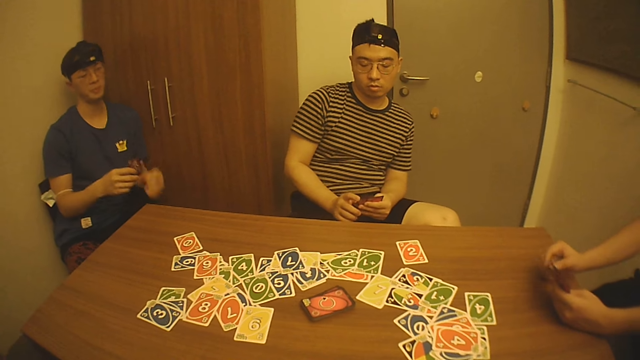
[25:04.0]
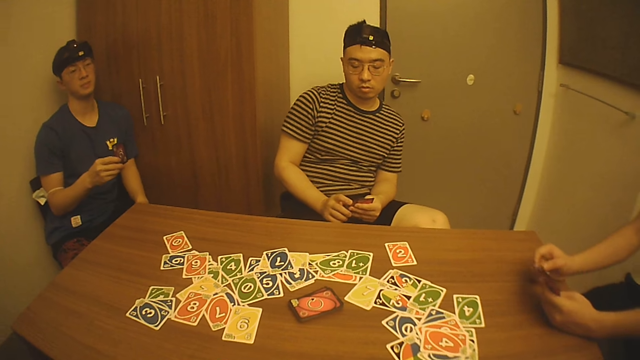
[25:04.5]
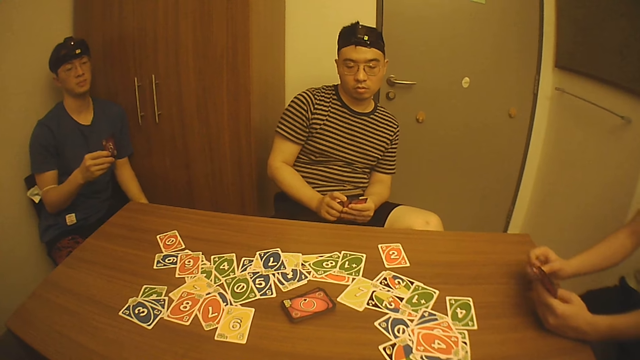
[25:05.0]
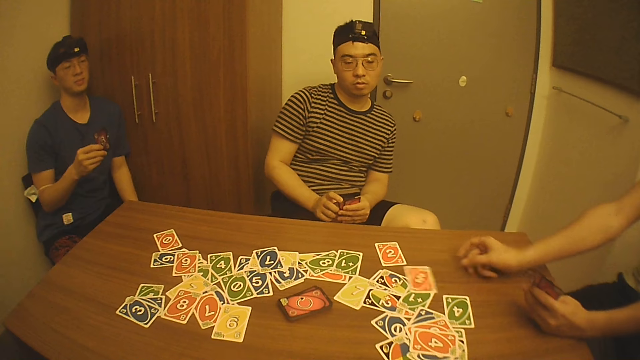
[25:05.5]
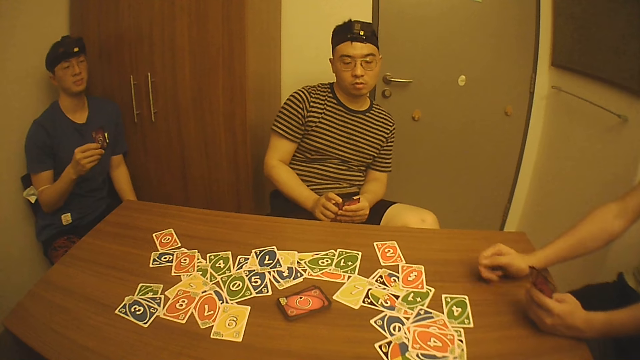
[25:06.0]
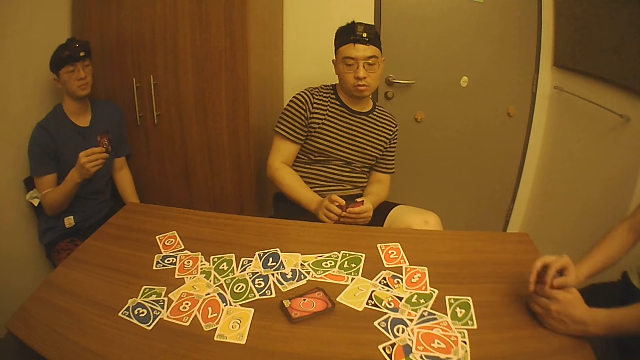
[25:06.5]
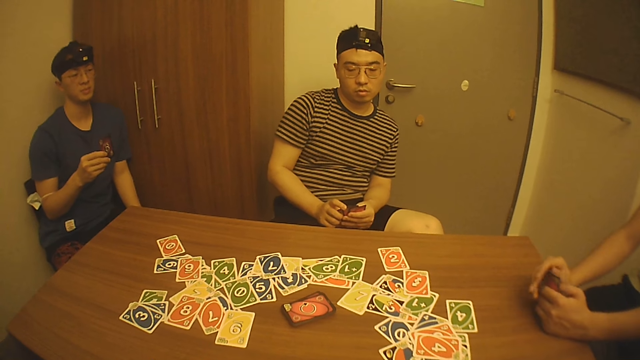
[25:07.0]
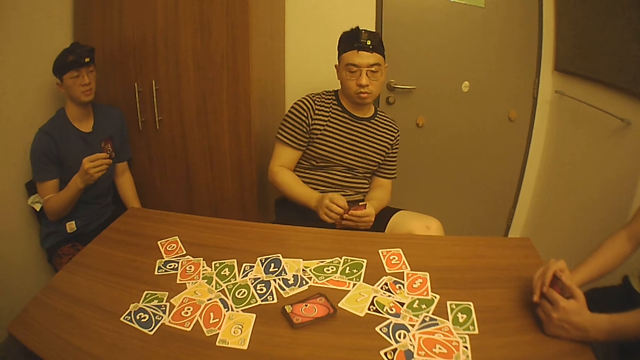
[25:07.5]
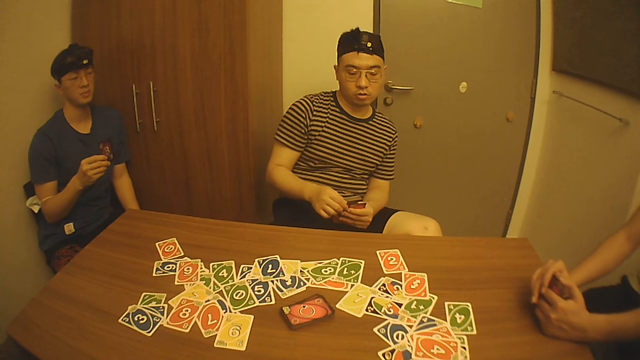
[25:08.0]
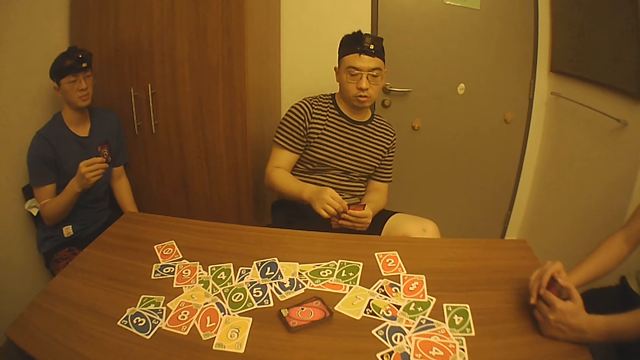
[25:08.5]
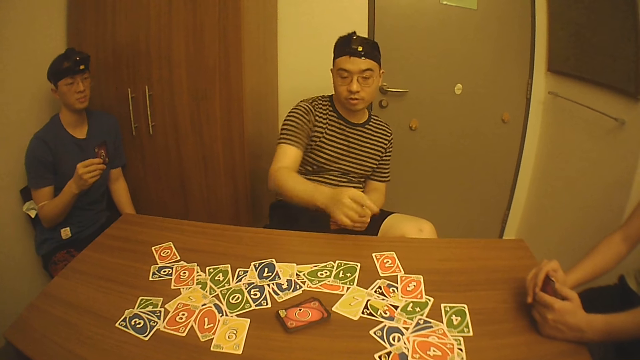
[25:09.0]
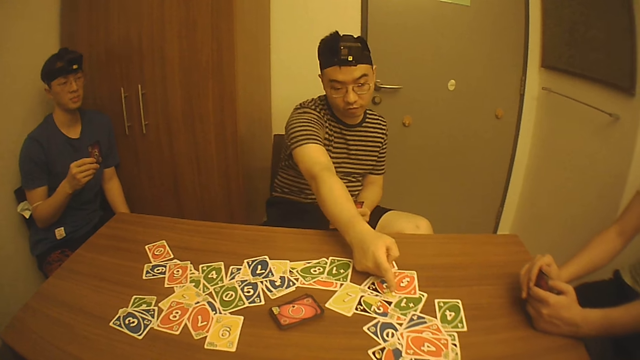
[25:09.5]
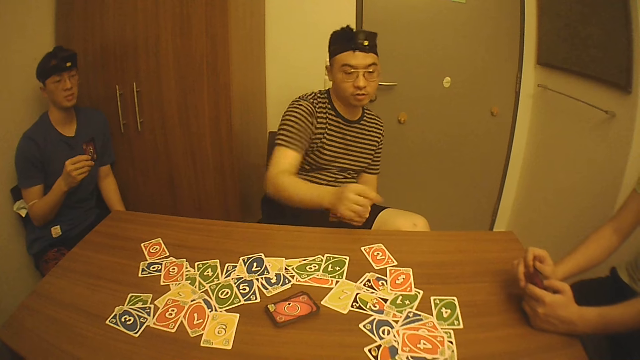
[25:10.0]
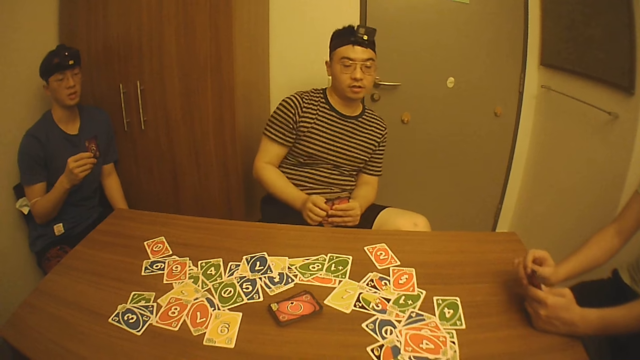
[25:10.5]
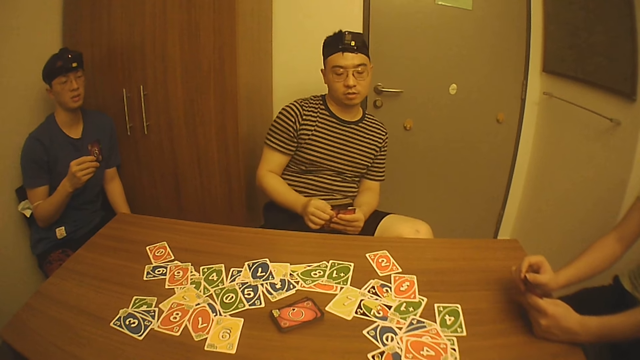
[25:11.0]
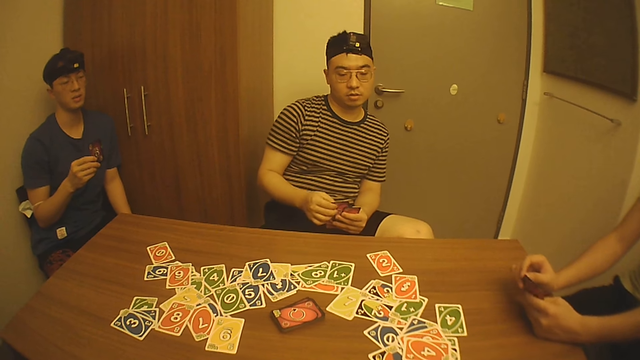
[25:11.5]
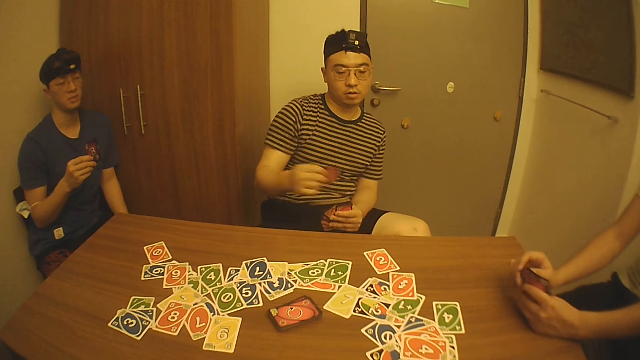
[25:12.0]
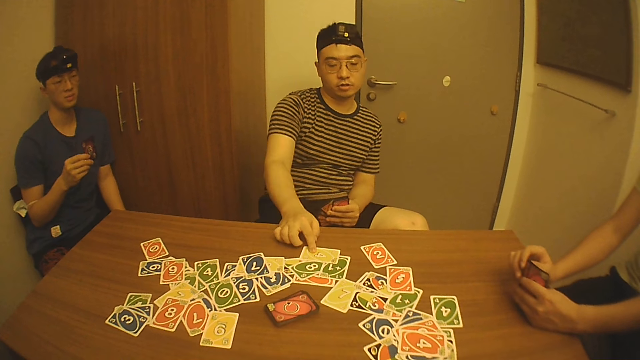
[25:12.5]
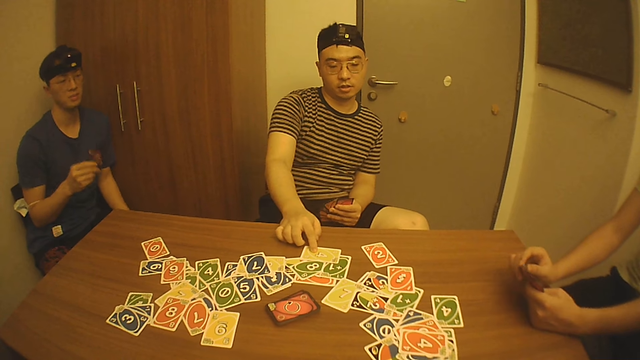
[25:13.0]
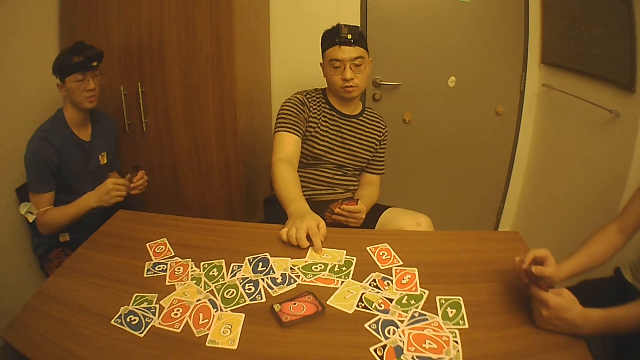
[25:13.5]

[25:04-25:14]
A man drops a card on the table with his right hand. A second man interacts with the camera wearer. The second man drops a card on the table with his right hand.

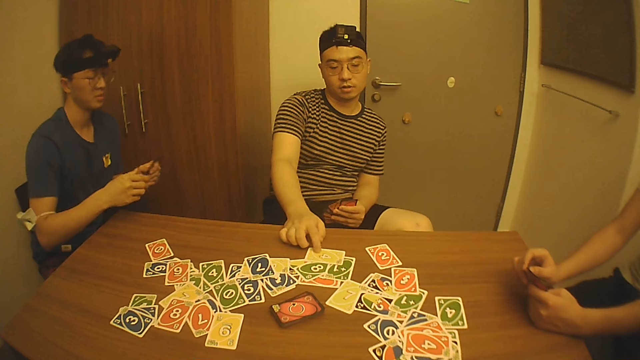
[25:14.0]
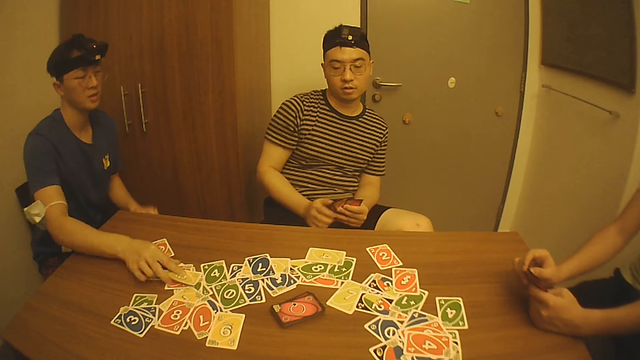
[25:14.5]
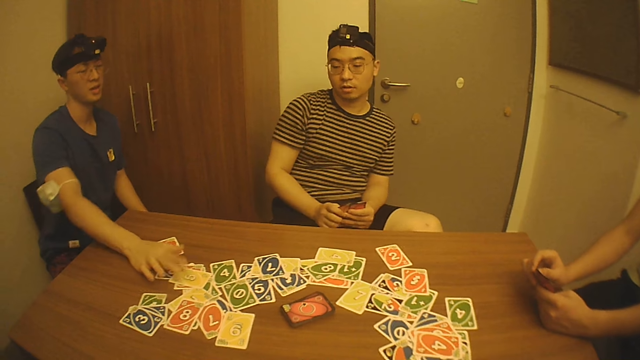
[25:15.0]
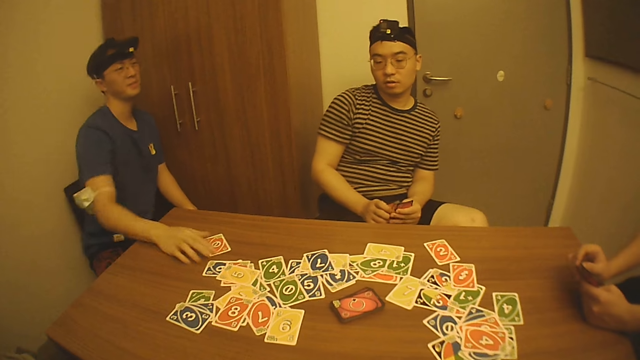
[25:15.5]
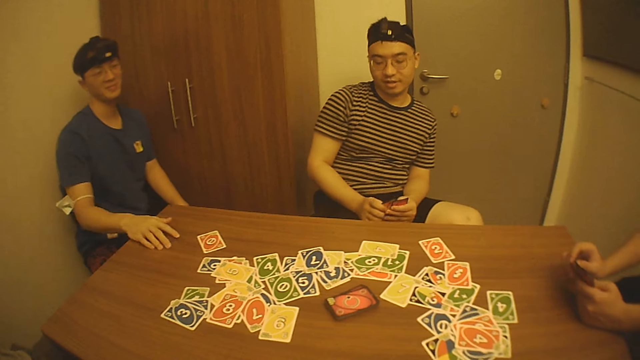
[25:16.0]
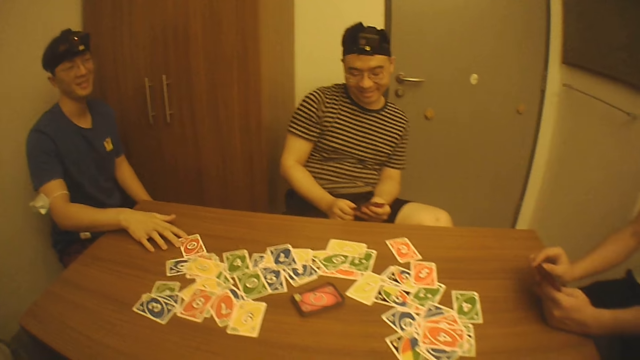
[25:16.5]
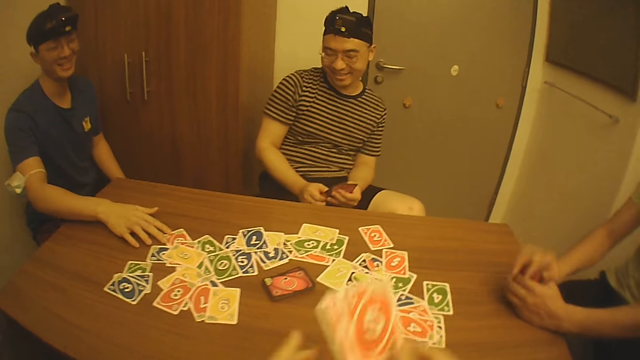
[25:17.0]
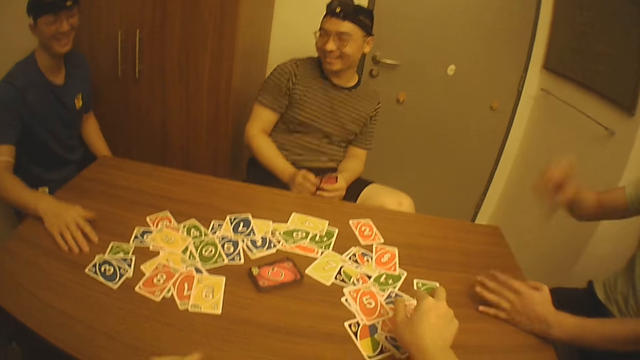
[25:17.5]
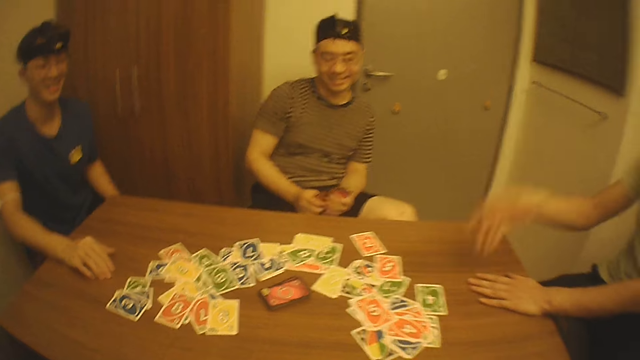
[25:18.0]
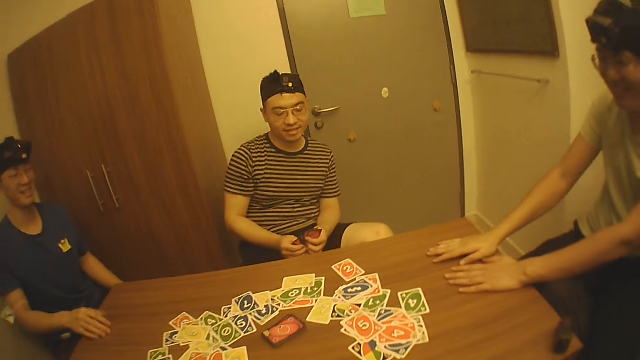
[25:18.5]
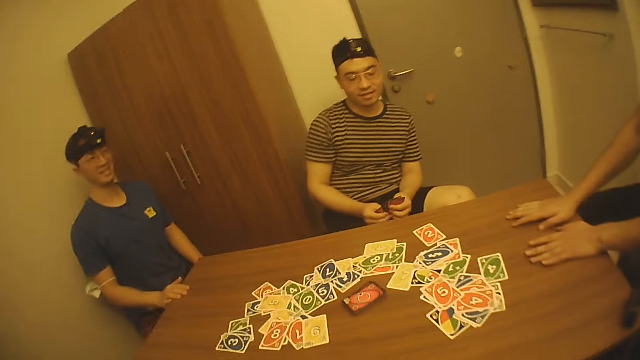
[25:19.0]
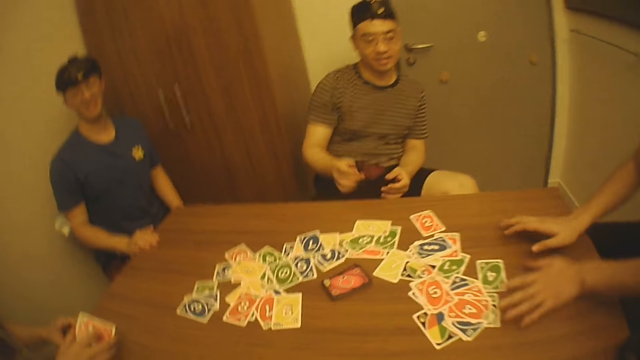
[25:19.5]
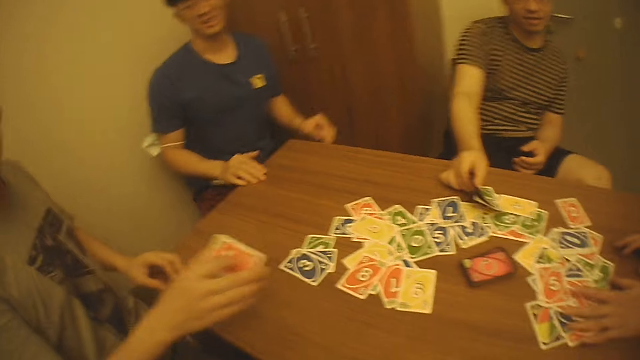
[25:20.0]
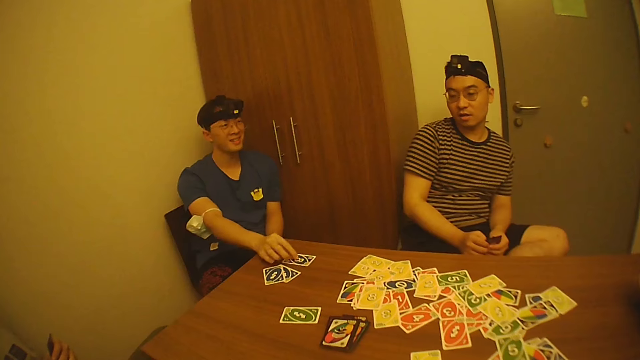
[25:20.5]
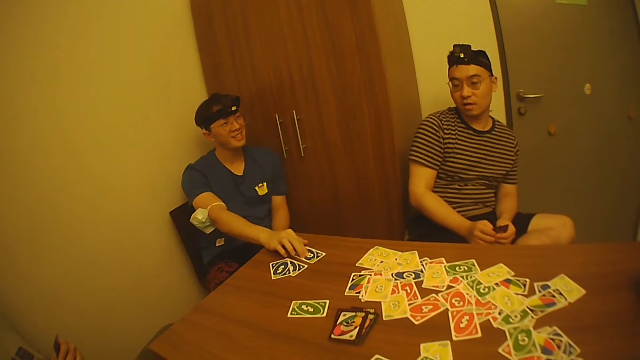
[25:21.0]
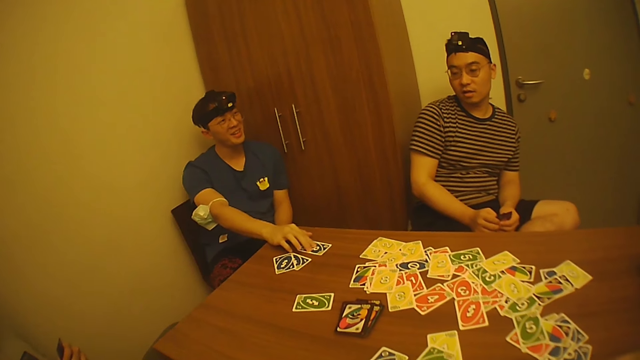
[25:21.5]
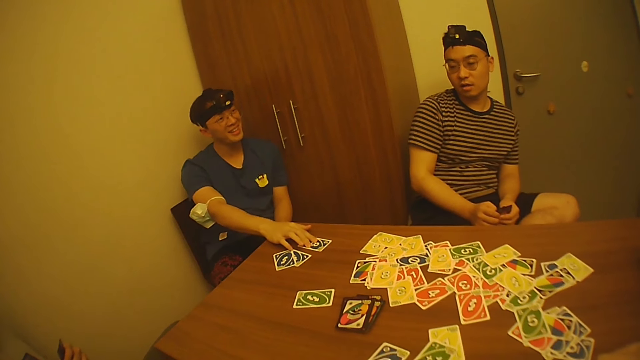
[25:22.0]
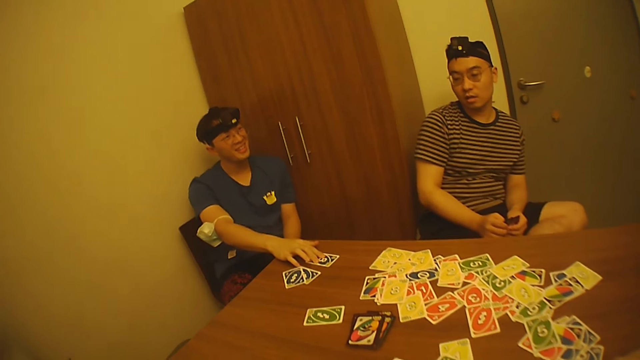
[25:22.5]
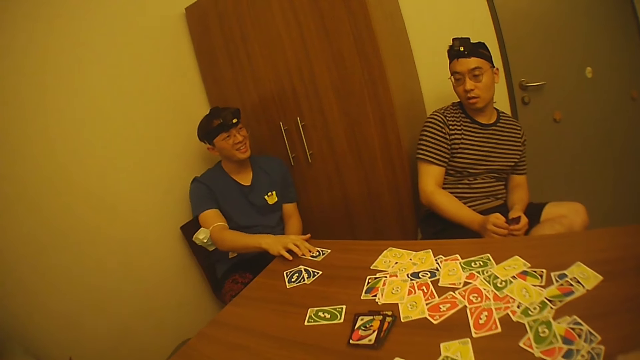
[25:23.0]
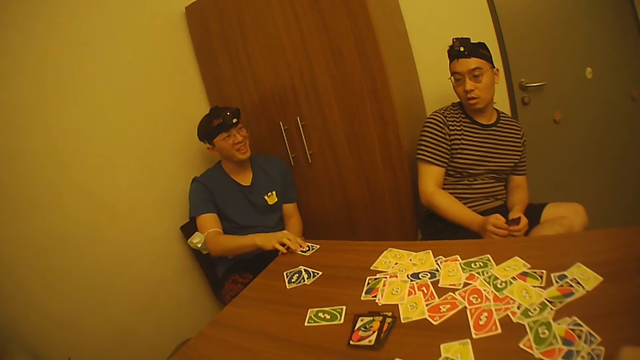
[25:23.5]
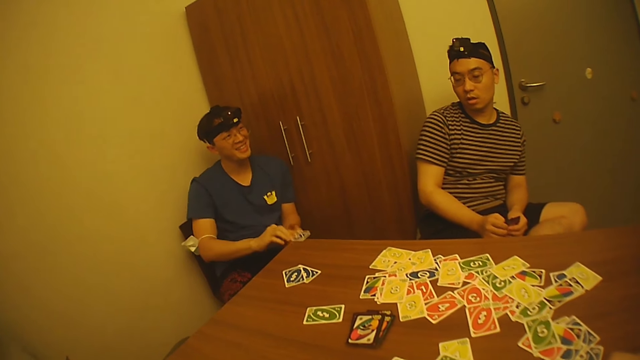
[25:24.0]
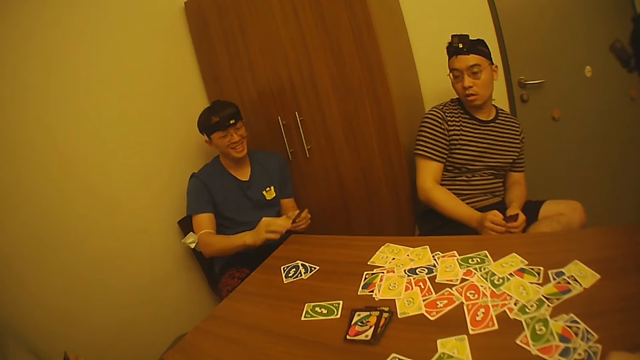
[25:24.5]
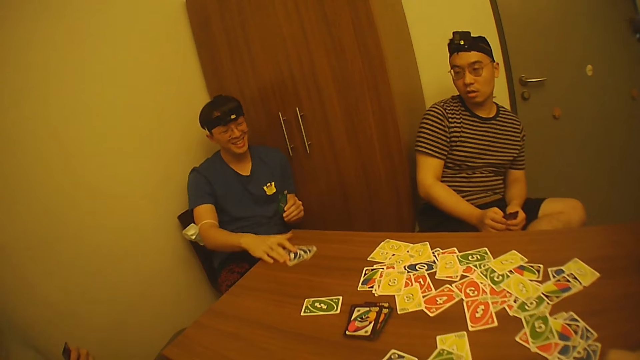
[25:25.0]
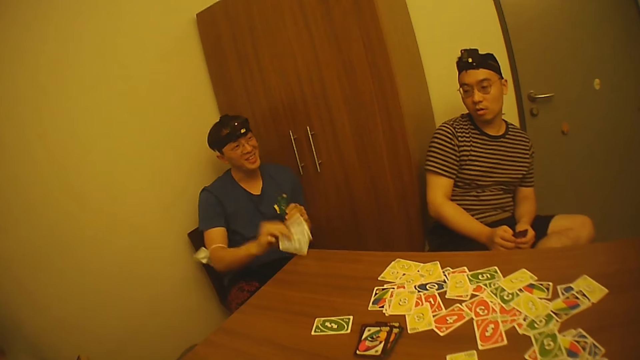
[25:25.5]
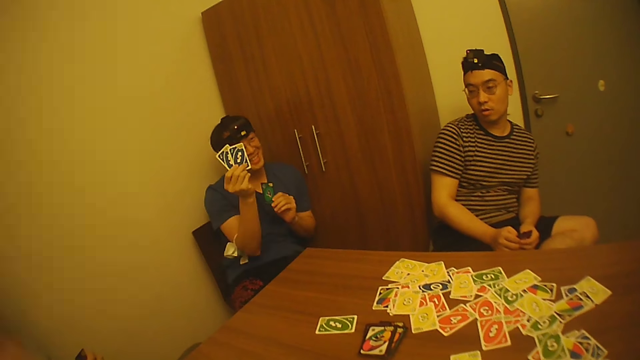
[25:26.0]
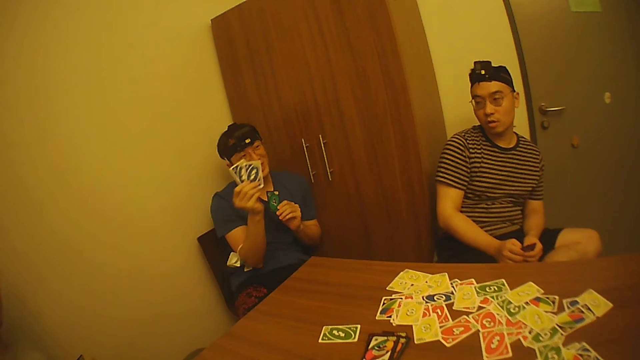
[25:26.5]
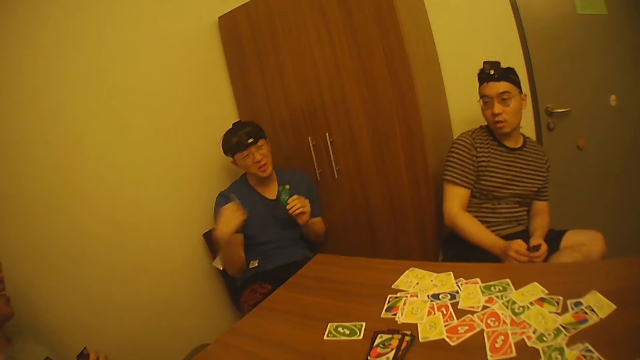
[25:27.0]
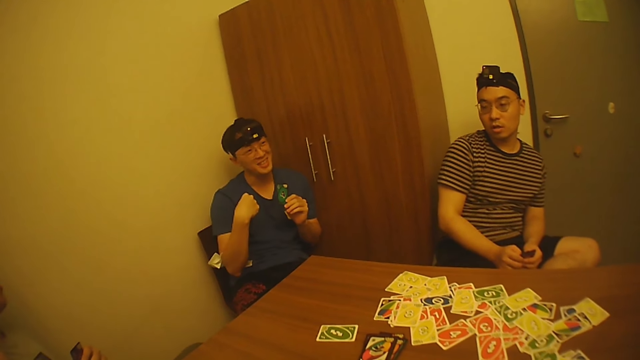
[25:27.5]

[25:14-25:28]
A man drops a card on the table with his right hand and interacts with a second man, a third man and a fourth man. The camera wearer throws two playing cards on the table with the right hand. The third man drops cards on the table with his right hand. The first man drops cards on the table with his right hand. The first man interacts with the third man, moves a card from the table to his left hand with his right hand and picks two cards on the table with his right hand.
